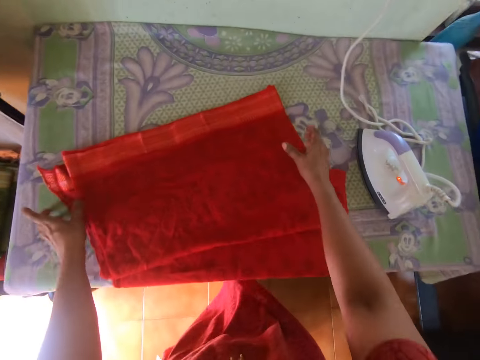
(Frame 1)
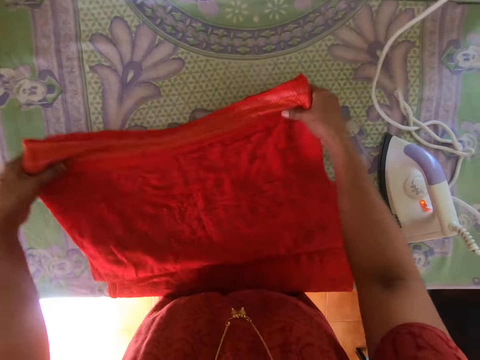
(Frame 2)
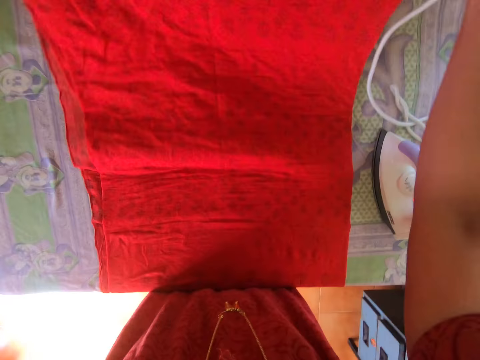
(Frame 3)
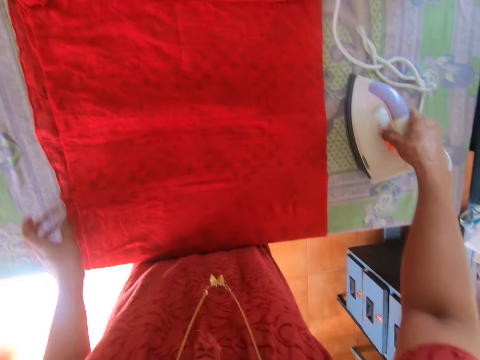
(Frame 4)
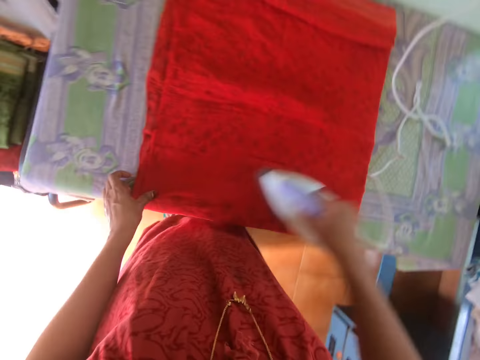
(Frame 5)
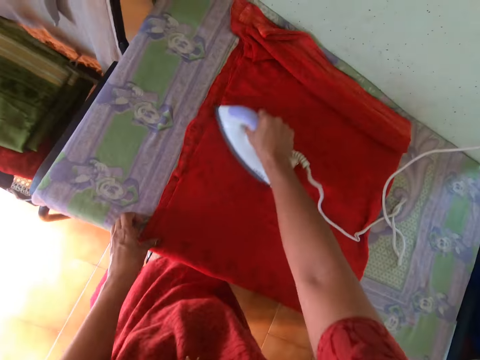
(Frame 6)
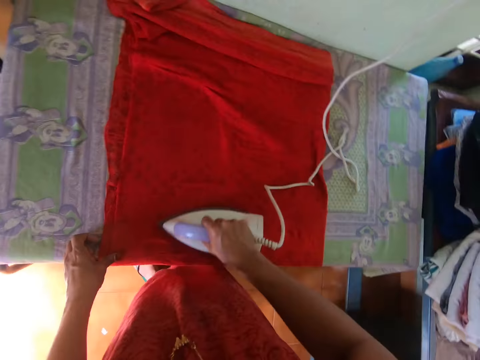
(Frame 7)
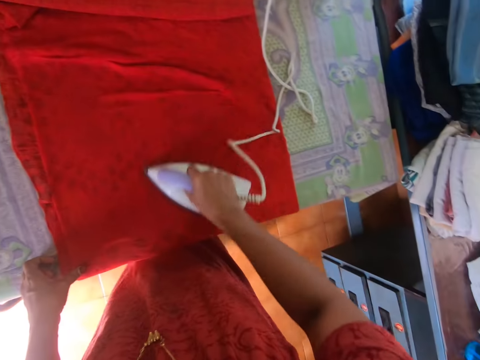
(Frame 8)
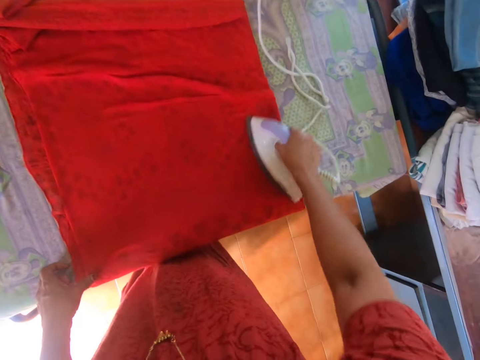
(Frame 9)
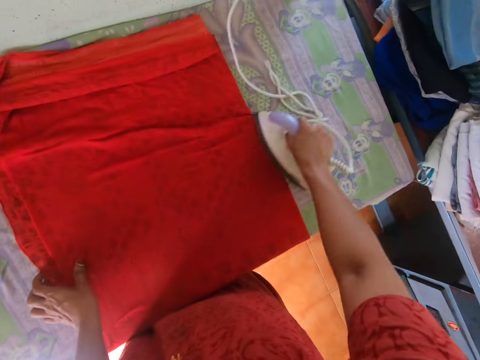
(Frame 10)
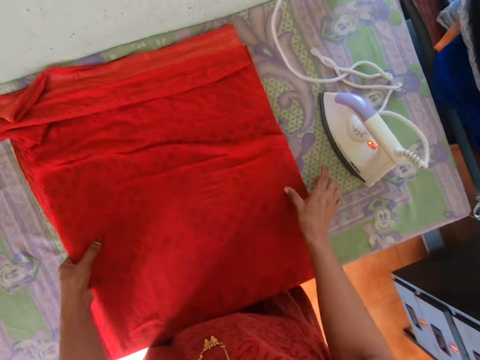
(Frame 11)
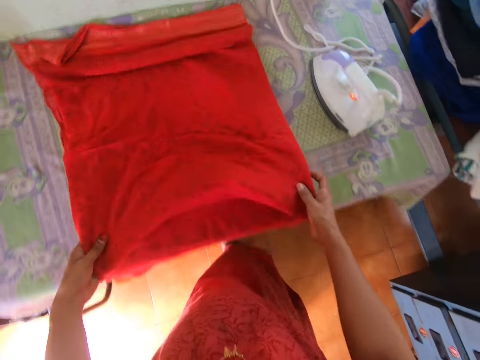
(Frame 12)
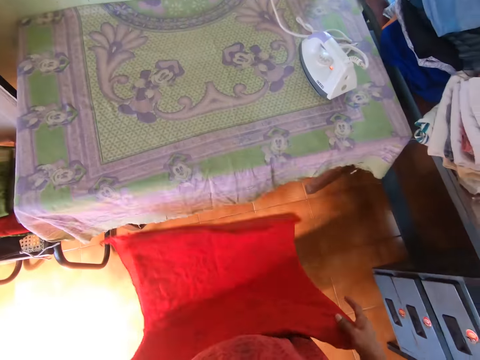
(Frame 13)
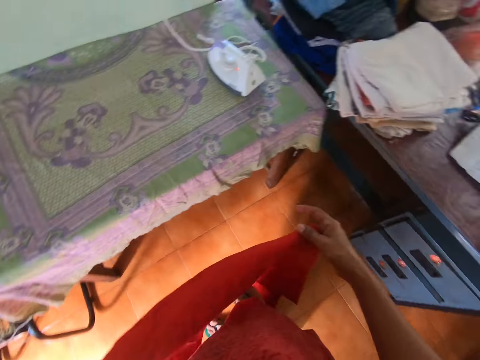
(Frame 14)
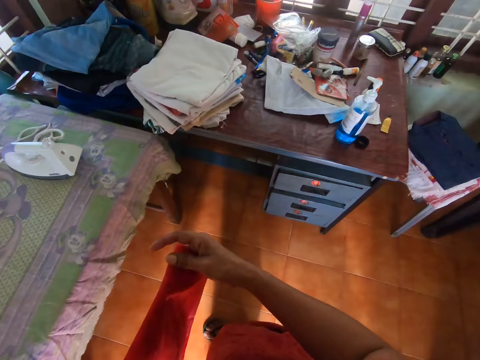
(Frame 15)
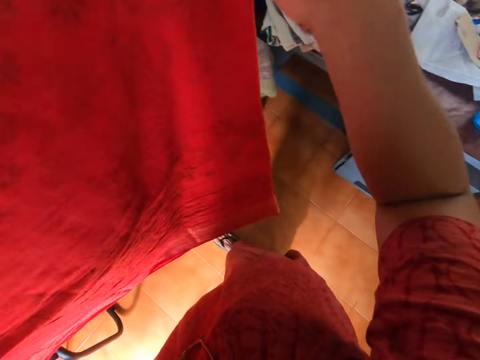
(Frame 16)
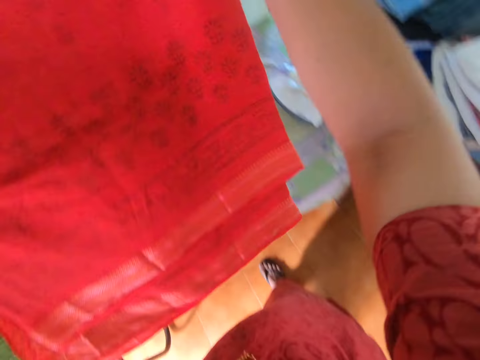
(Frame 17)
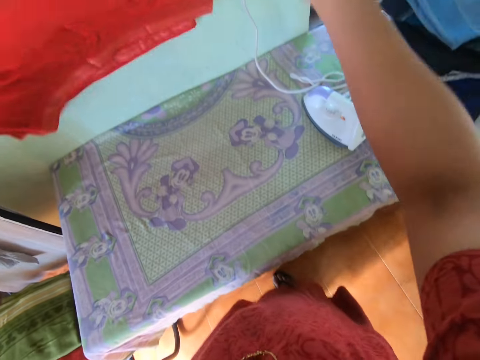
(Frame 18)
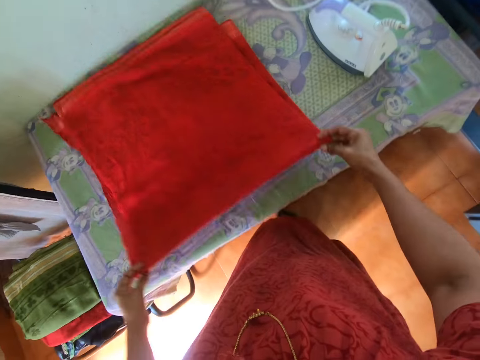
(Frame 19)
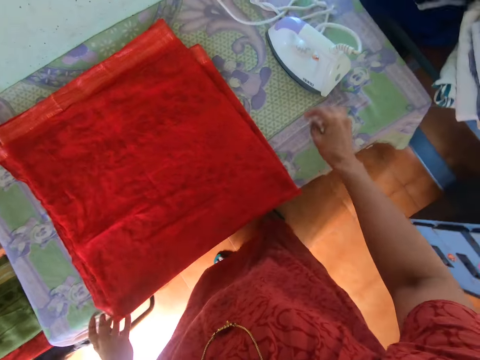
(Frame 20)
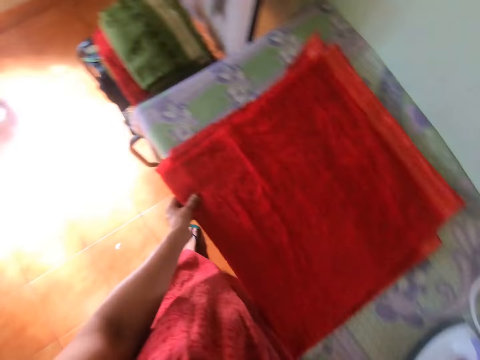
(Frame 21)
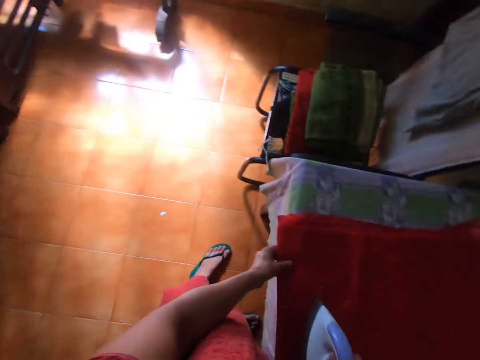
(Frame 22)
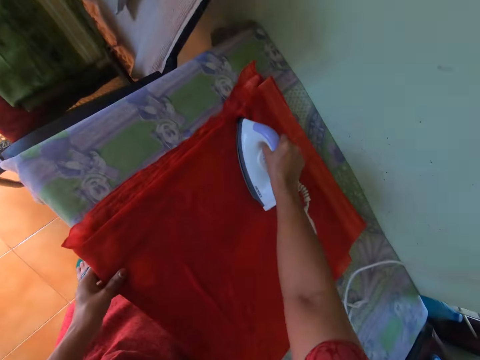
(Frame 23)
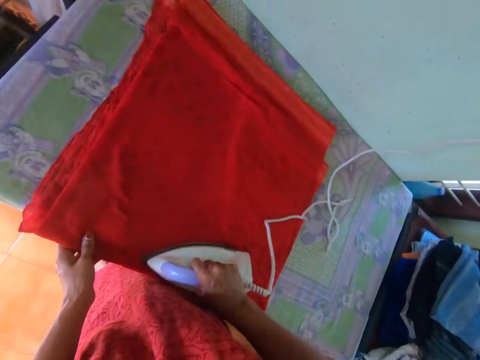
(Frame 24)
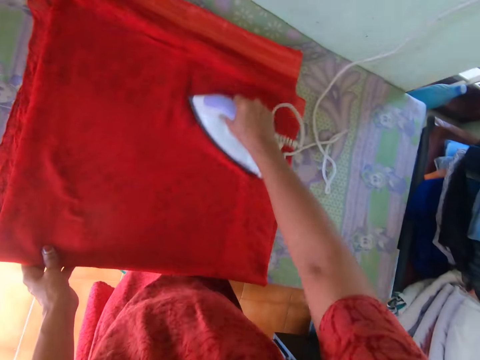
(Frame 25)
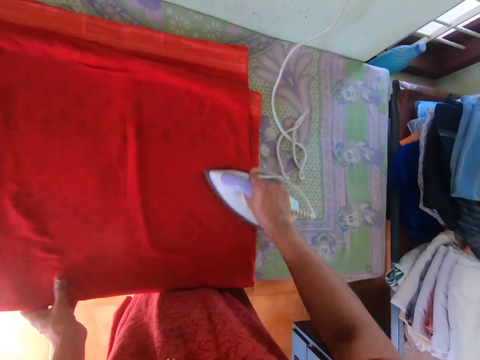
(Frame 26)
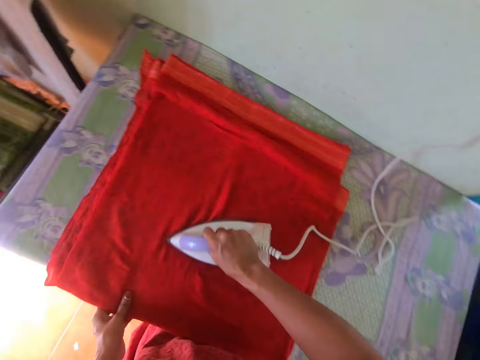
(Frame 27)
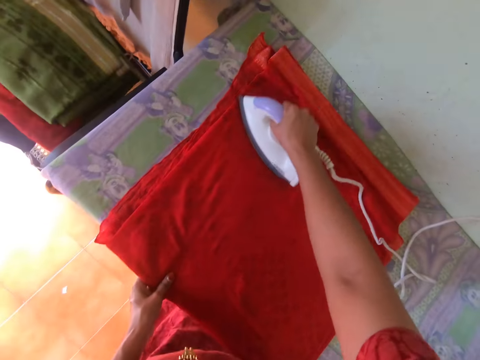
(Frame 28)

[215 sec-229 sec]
The camera wearer picks the cloth from the table with both hands. She drops the cloth on the table with both hands. She picks the iron from the table with her right hand. She holds the cloth with her left hand. She presses the cloth on the table with the iron in her right hand. She drops the iron on the table with her right hand. She picks the cloth from the table with both hands. She drops the cloth on the table with both hands. She holds the cloth with her left hand. She picks the iron from the table with her right hand. She presses the cloth on the table with the iron in her right hand.

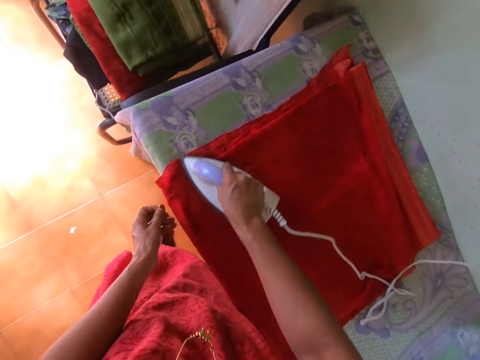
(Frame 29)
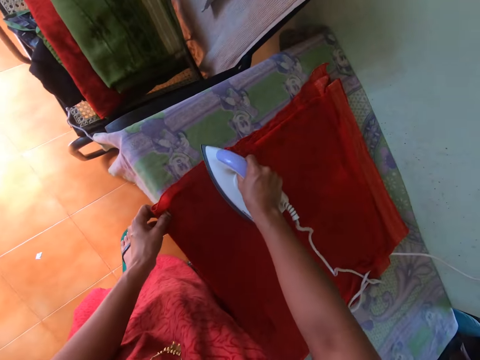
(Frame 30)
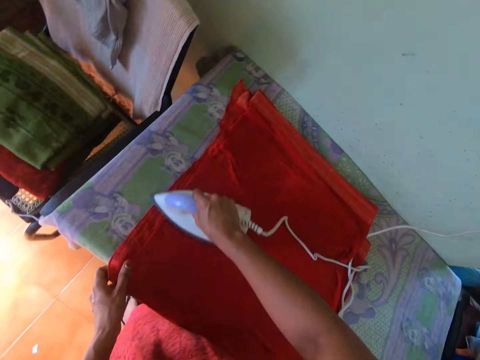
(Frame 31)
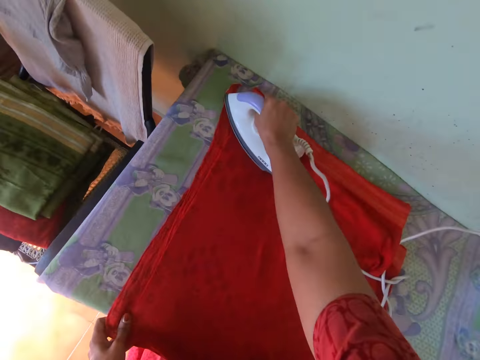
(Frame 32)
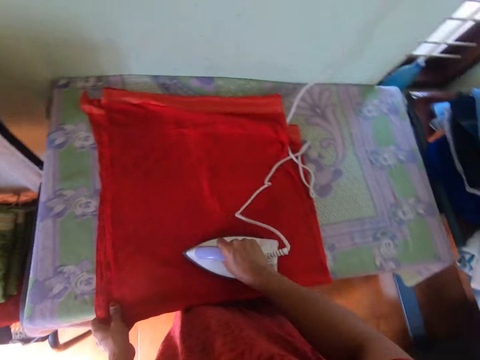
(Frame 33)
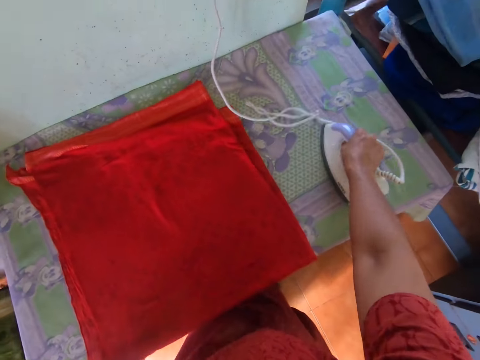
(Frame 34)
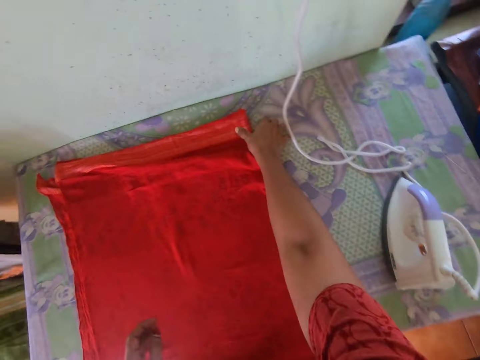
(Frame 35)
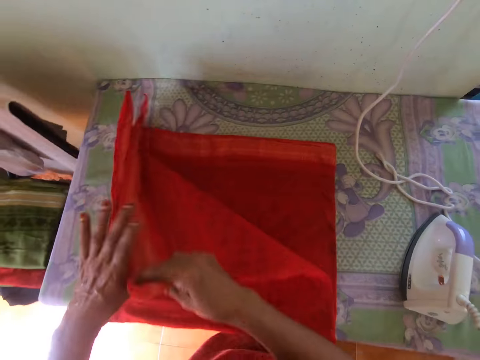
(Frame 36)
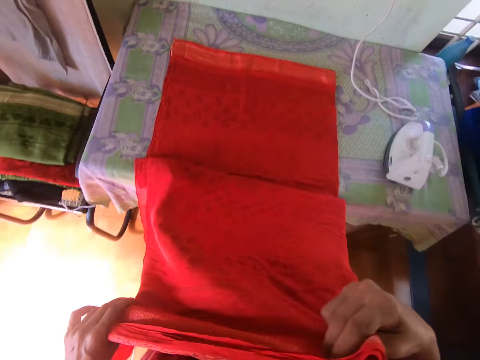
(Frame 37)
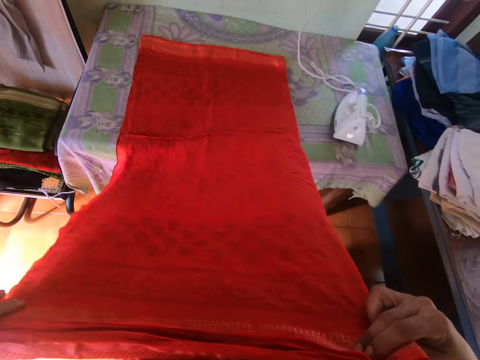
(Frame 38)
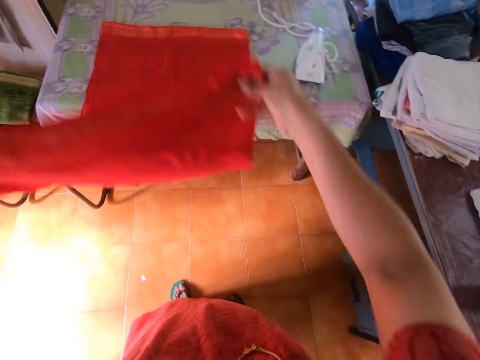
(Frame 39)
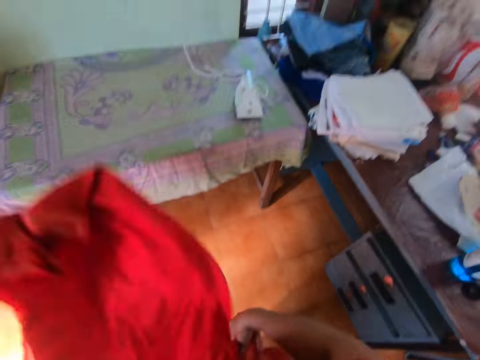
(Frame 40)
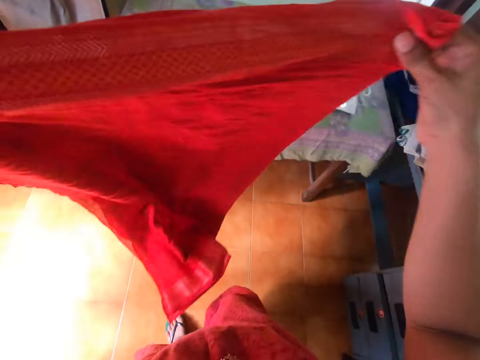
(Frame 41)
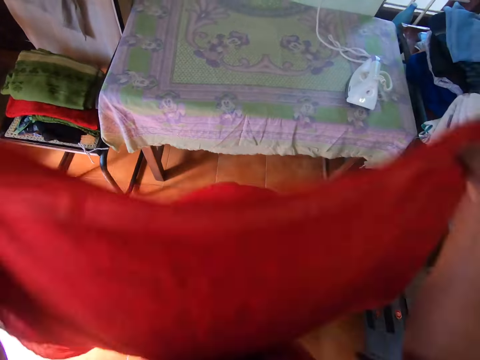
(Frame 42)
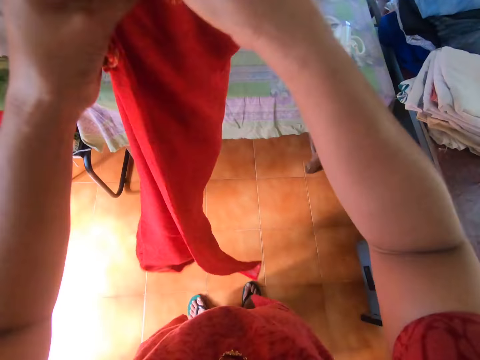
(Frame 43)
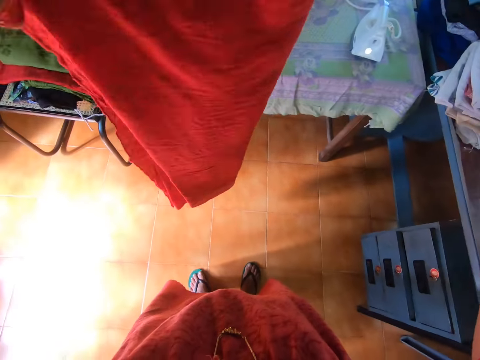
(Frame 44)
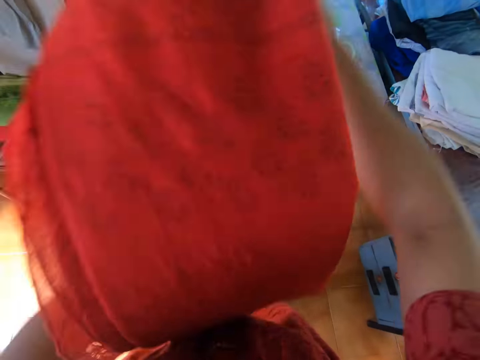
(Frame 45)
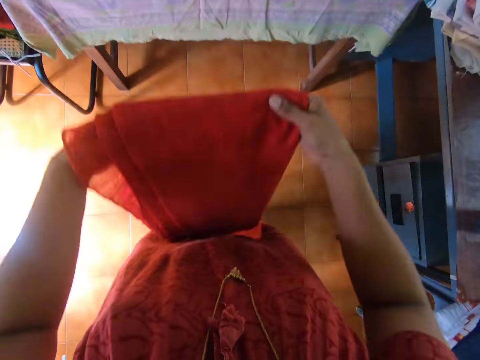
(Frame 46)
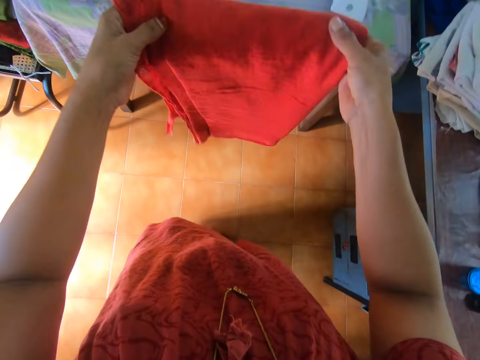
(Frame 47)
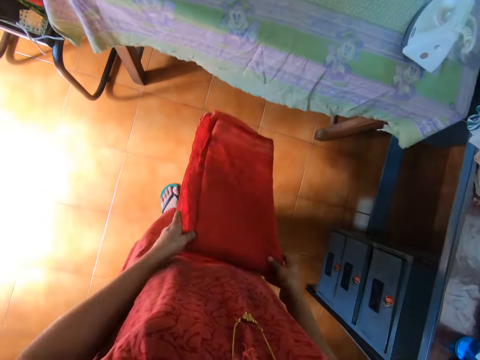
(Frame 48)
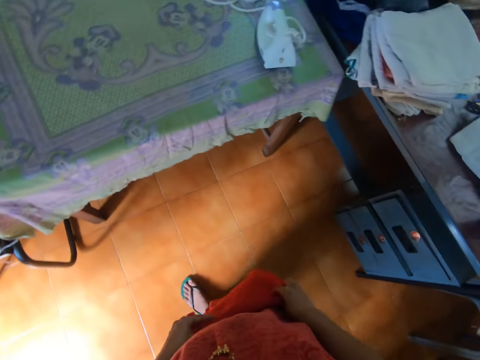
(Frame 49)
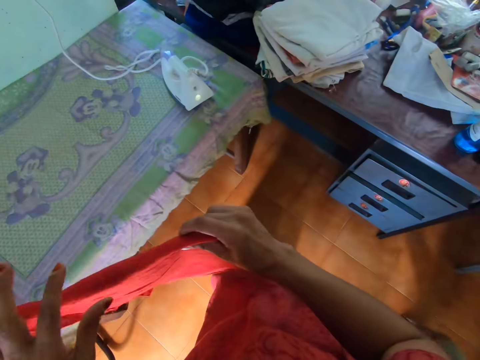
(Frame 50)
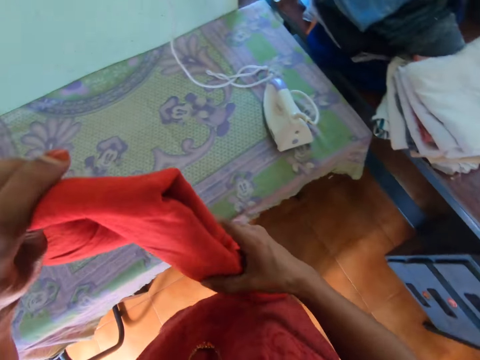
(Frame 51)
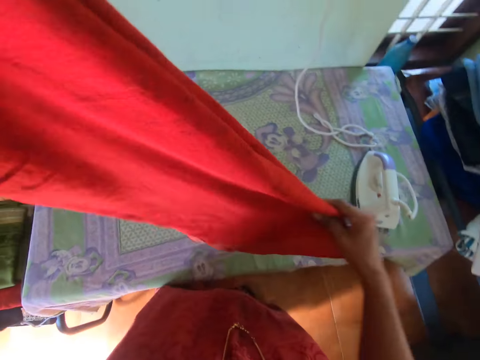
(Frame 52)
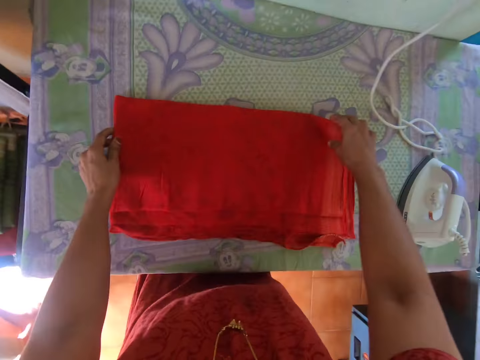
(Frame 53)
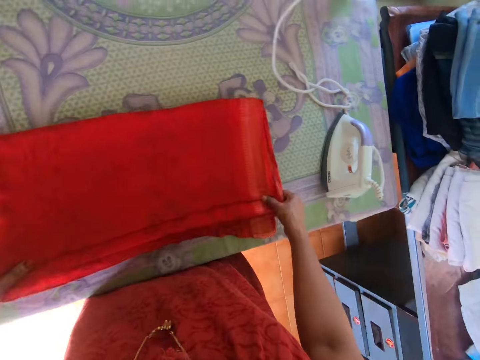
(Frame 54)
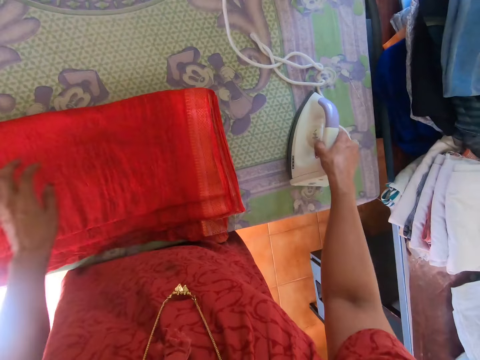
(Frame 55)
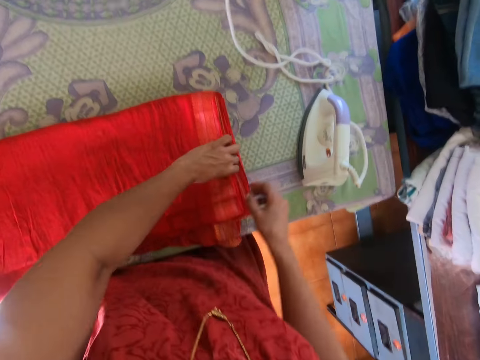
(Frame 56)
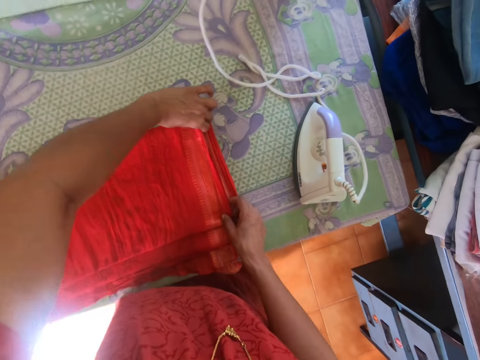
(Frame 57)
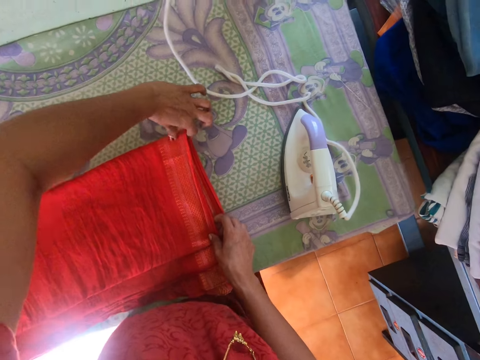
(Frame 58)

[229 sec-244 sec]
The camera wearer drops the iron on the table with her right hand. She picks the cloth from the table with her right hand. She puts the iron aside again. She unwraps the cloth with both hands. She shakes the cloth with both hands. She folds the cloth with both hands. She irons the cloth. She adjusts the cloth with both hands. She drops the cloth on the table with both hands. She touches the iron on the table with her right hand. She takes the iron. She extends the cloth on the table with both hands.
